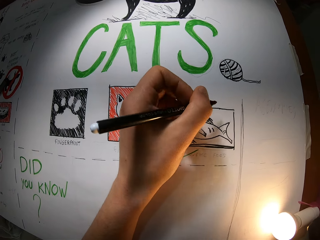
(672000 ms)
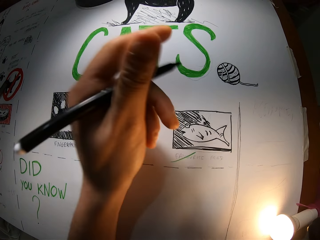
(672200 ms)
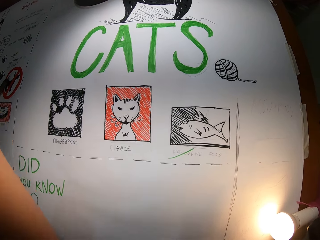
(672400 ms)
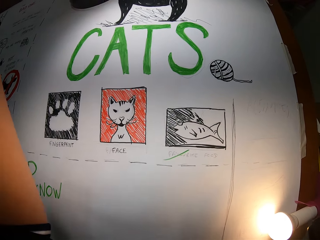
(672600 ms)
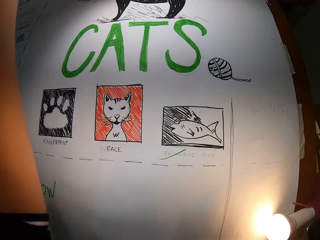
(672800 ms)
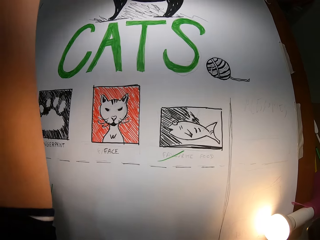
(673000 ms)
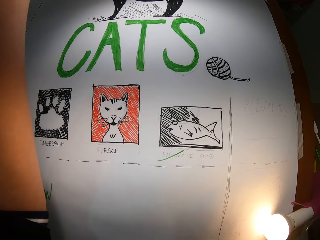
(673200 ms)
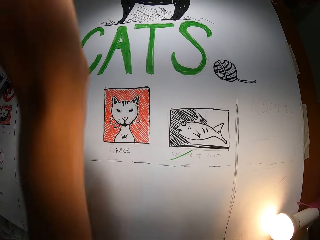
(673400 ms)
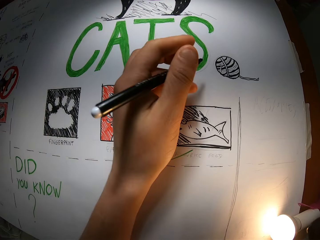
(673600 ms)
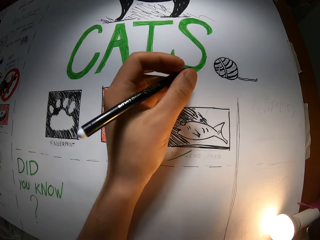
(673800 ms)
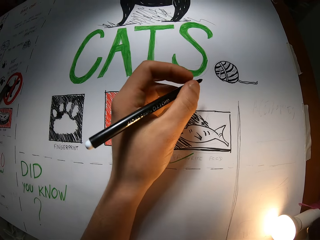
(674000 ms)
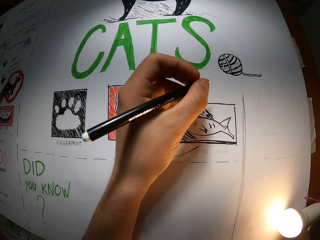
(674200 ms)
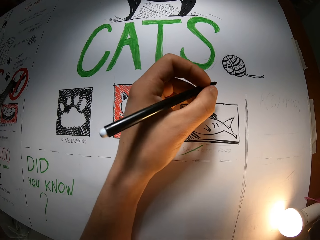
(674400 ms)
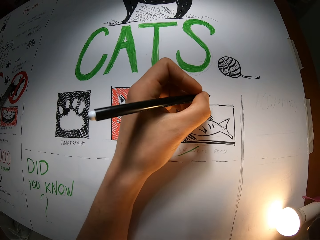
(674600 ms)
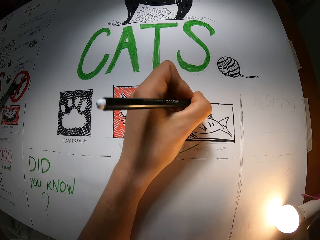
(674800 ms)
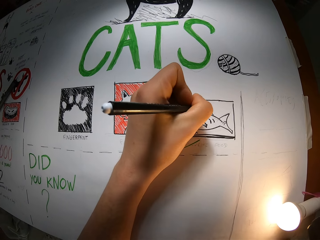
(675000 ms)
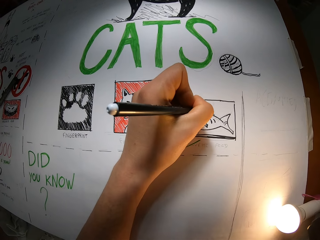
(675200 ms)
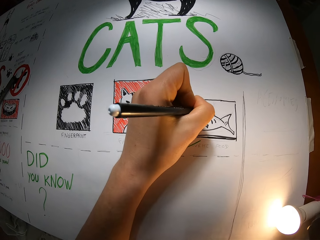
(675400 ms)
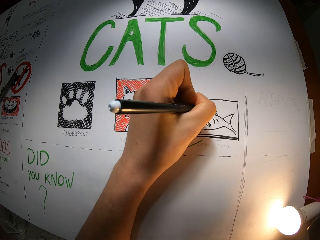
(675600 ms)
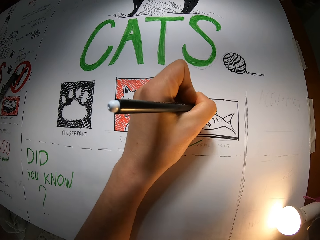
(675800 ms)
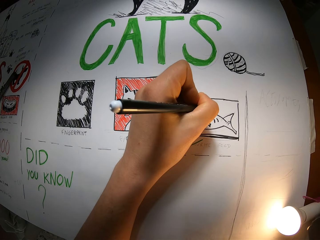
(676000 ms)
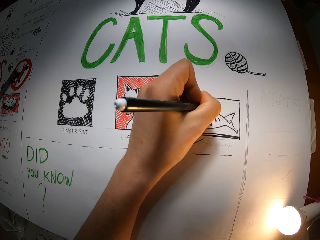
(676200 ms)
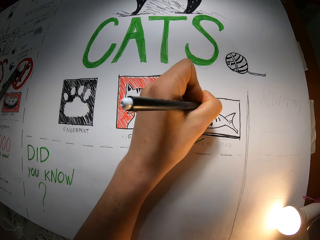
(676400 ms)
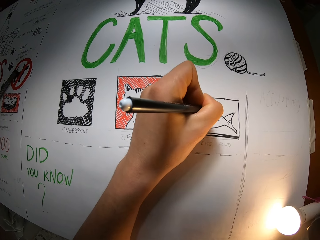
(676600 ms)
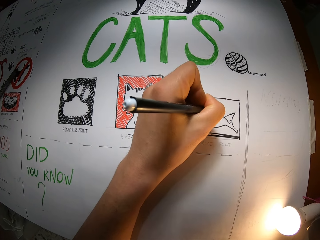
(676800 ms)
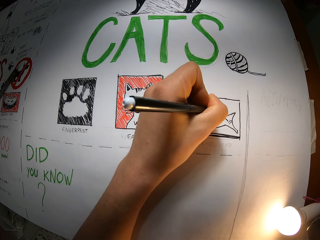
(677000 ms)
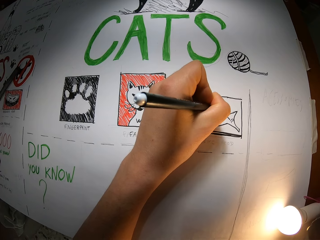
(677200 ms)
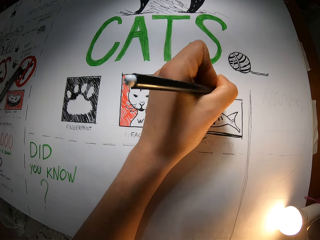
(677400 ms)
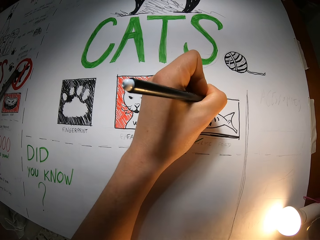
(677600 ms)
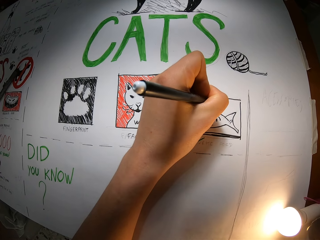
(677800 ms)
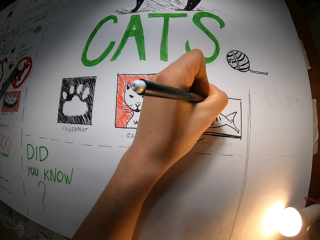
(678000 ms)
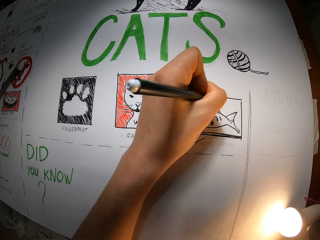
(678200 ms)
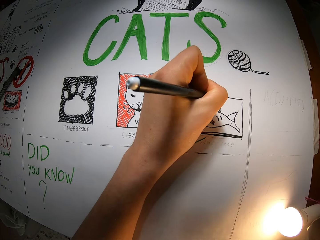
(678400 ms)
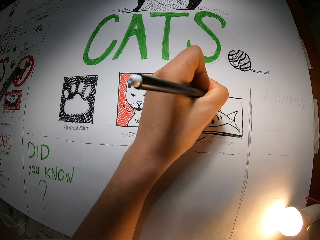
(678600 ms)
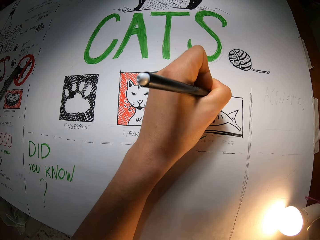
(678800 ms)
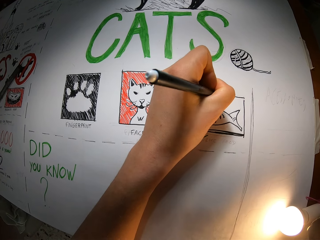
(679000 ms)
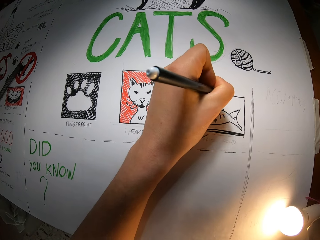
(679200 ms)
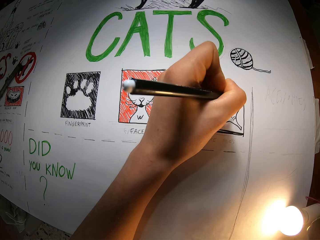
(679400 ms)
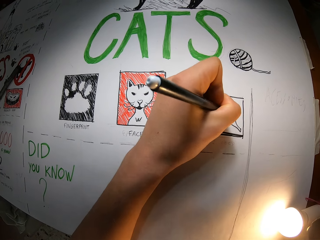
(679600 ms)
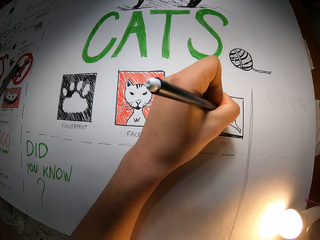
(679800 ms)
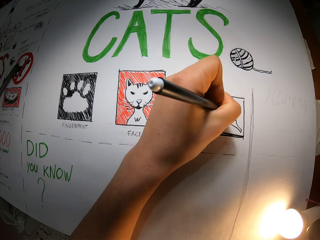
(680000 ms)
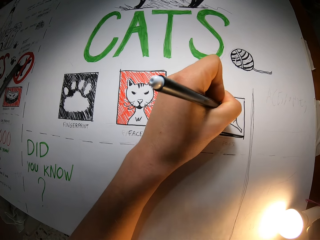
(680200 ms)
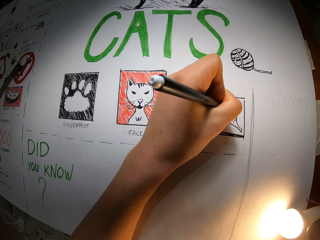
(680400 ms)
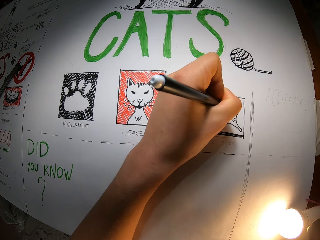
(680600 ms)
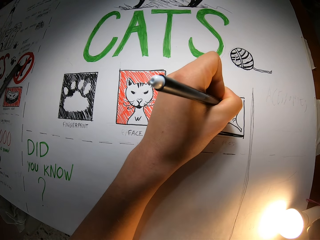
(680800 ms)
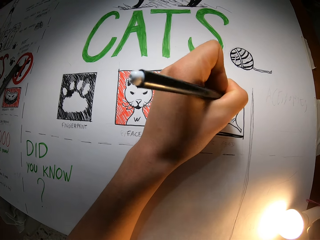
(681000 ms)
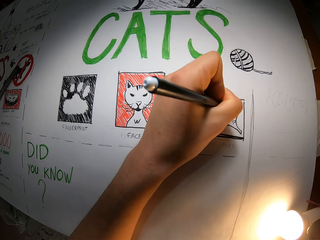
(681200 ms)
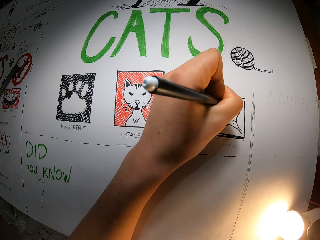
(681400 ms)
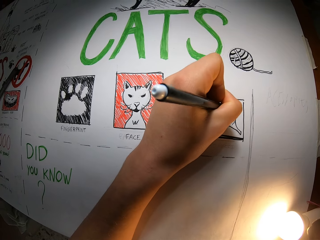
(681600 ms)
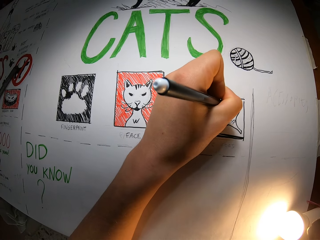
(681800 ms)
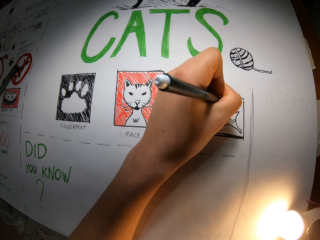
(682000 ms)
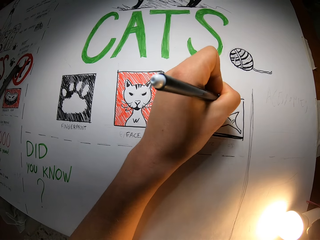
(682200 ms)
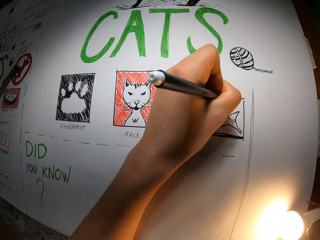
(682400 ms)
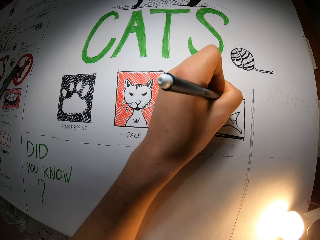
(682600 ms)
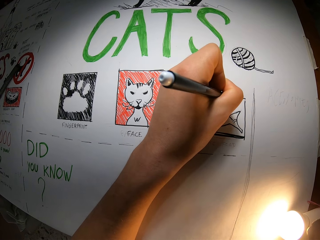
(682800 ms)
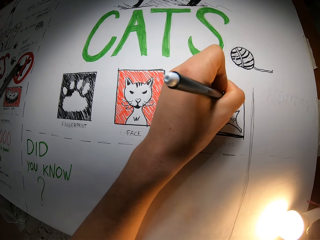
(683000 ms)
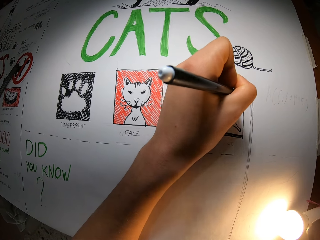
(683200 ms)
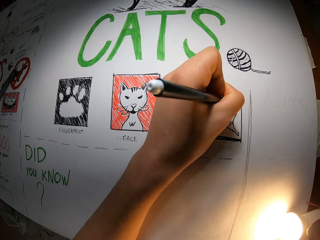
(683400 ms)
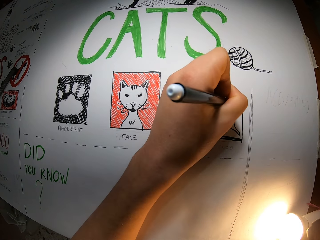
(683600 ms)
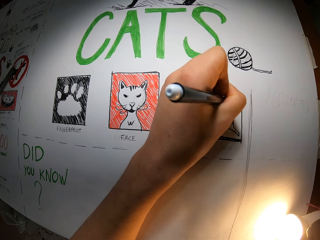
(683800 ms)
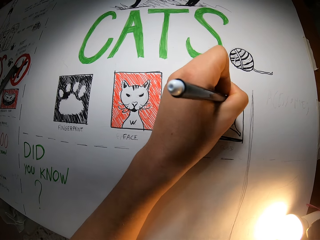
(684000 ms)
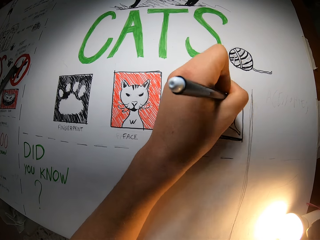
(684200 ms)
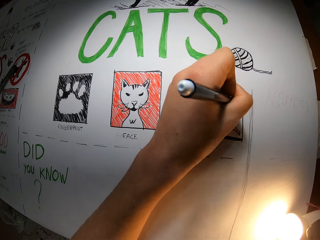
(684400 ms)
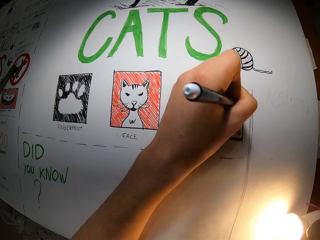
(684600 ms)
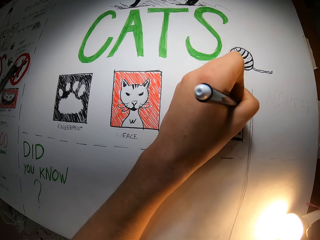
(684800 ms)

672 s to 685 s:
The camera wearer draws the sketching. She adjusts her camera with her left hand. She raises the left hand. She draws on the cardboard with the marker in her left hand. She draws the sketching repeatedly.

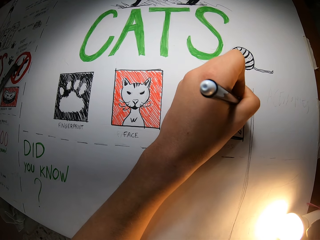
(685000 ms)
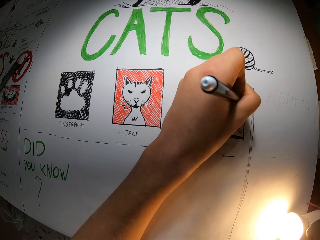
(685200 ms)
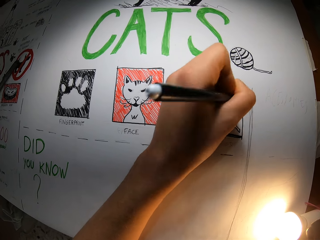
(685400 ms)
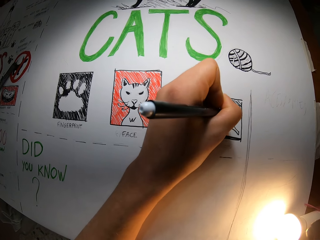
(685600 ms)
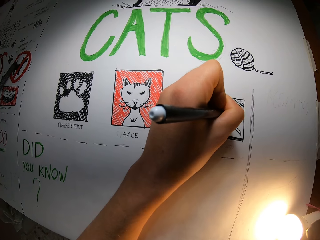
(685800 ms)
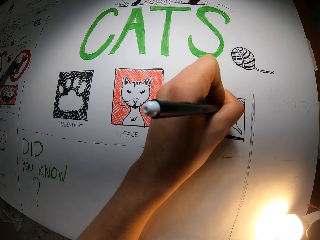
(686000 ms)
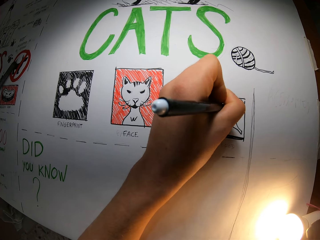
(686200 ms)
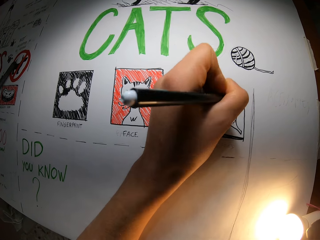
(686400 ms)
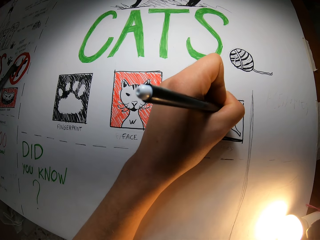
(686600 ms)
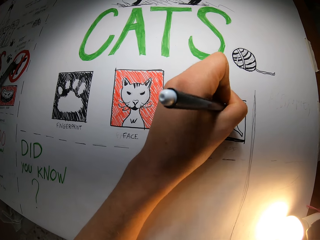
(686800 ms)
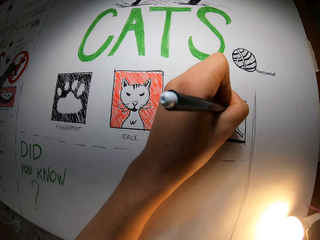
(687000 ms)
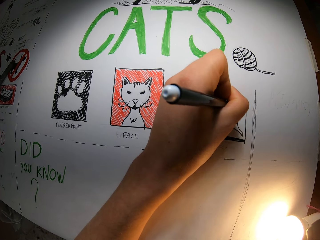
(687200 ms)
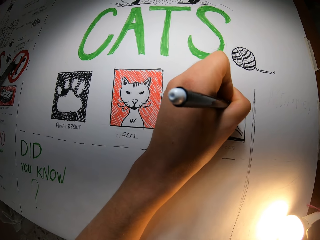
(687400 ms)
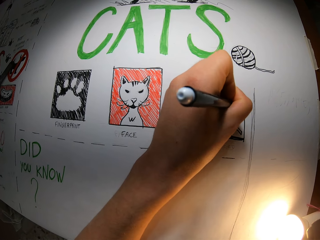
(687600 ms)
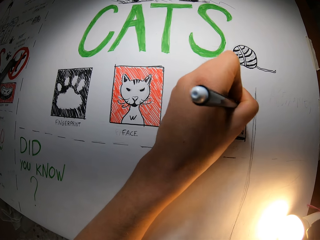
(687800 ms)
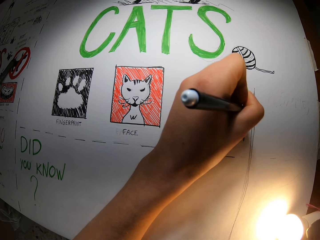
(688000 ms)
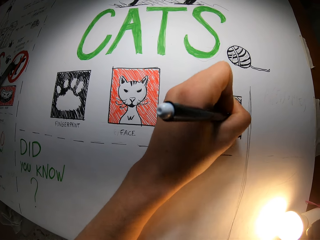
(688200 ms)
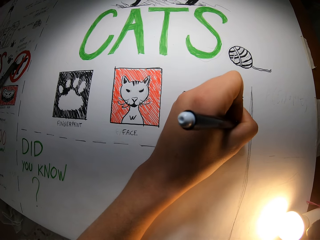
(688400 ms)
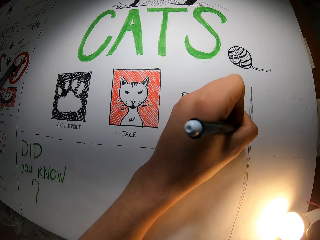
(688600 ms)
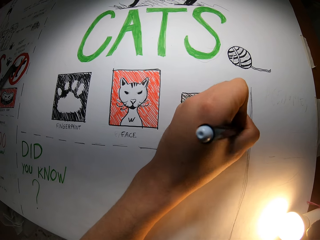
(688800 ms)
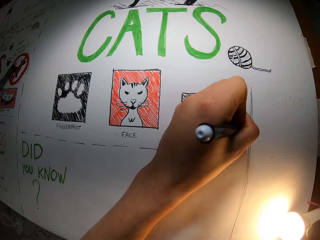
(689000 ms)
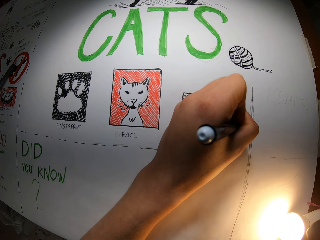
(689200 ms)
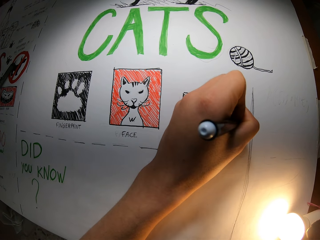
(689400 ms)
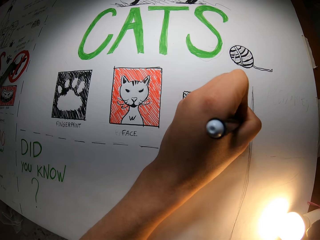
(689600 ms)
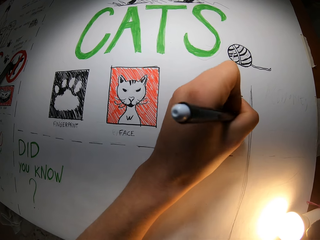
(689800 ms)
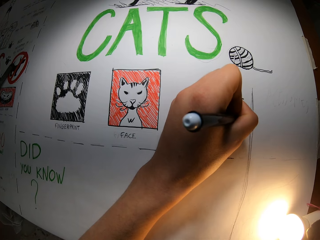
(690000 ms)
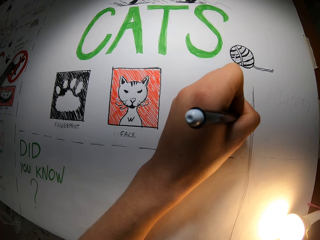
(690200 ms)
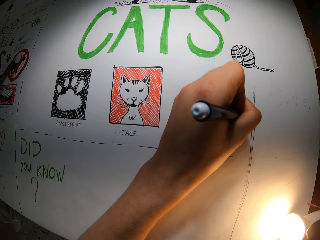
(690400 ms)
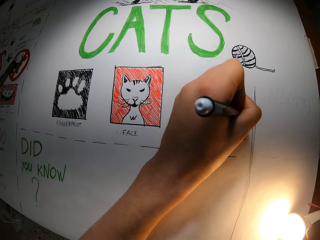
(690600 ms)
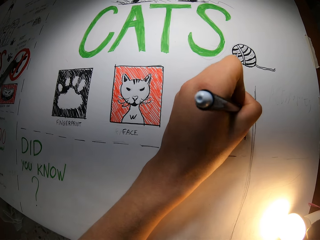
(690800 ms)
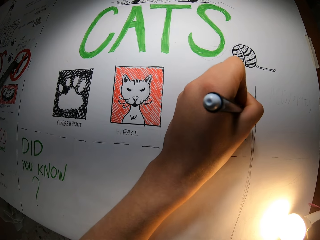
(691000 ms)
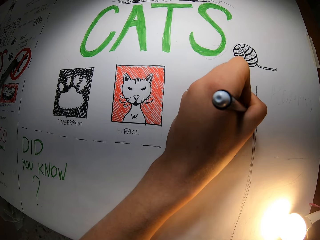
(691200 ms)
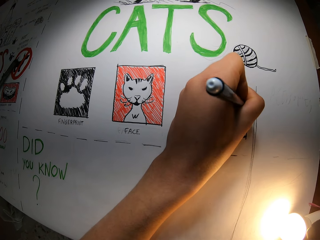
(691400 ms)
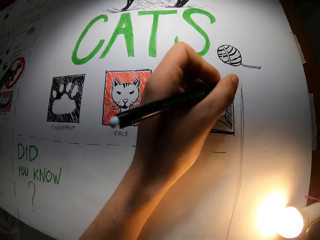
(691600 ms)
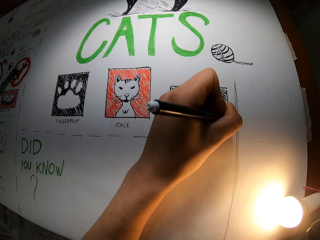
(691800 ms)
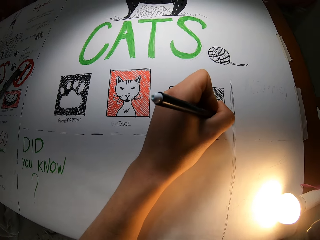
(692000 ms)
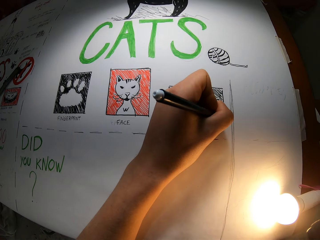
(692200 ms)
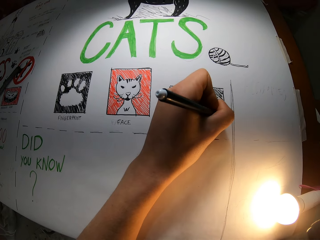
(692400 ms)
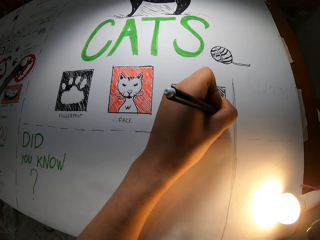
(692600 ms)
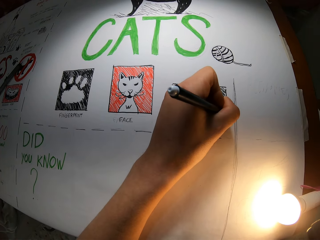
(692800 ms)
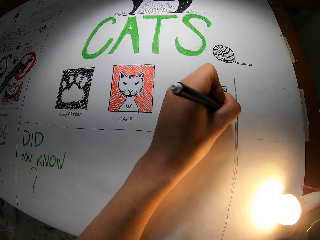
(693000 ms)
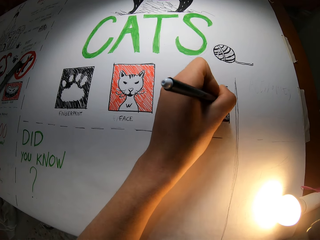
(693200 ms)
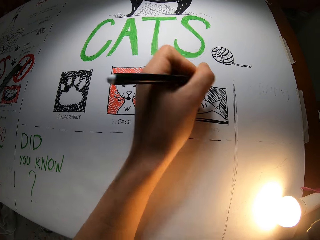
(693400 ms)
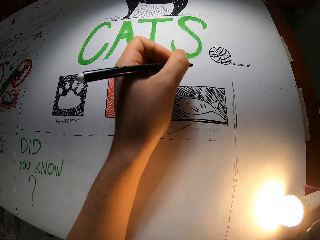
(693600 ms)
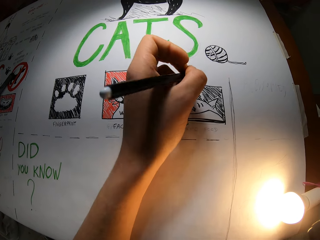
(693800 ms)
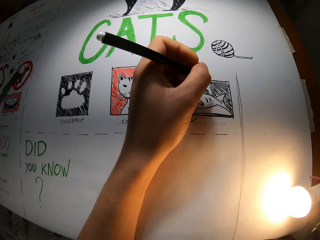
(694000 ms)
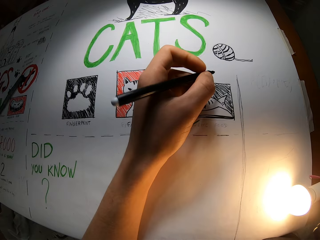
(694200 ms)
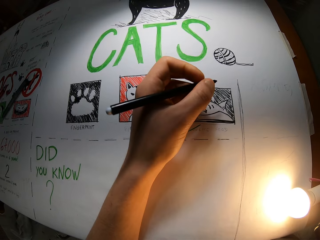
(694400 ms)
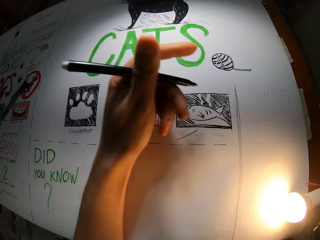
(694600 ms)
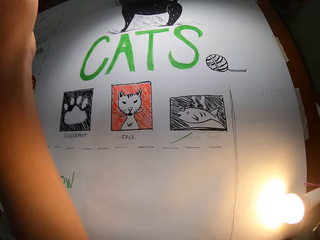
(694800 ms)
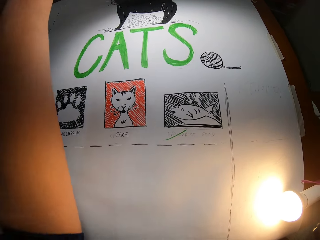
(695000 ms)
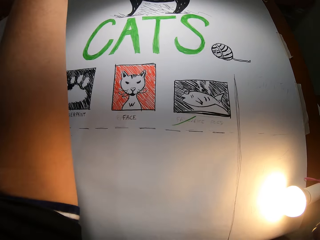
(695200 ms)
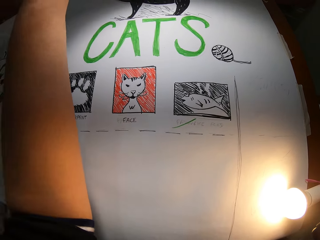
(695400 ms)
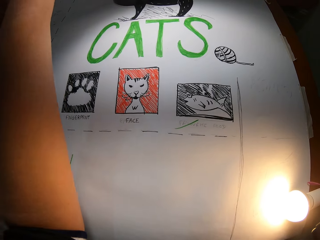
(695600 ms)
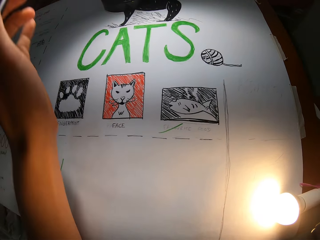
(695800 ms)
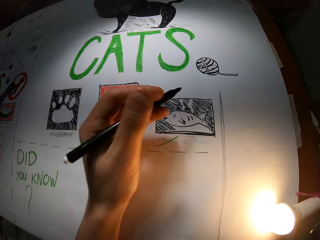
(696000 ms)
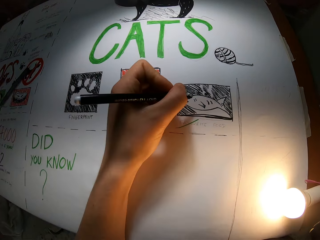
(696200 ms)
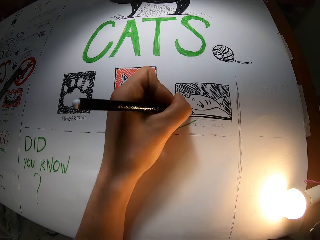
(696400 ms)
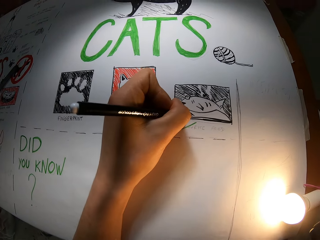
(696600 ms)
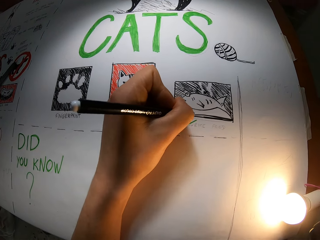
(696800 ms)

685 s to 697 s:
The camera wearer draws the sketching repeatedly. She adjusts a lamp on the table with her left hand. She holds the pen.
